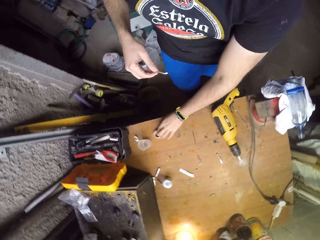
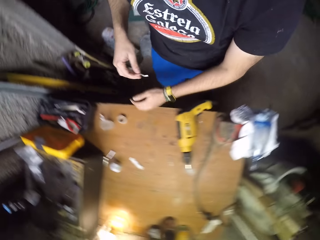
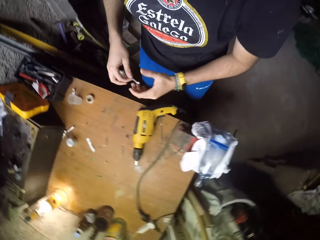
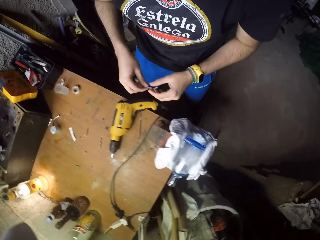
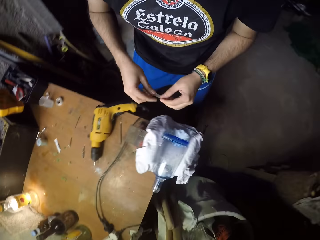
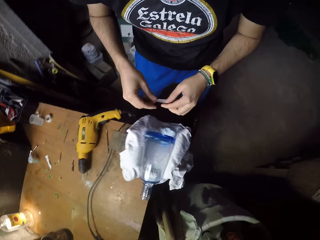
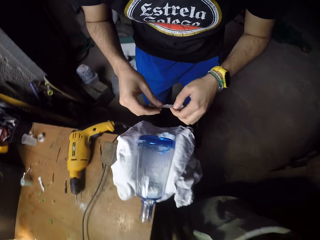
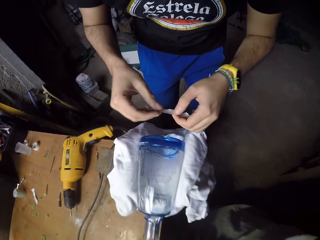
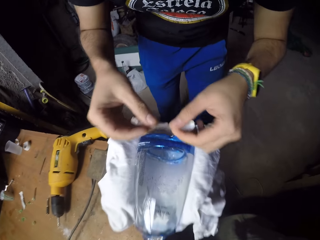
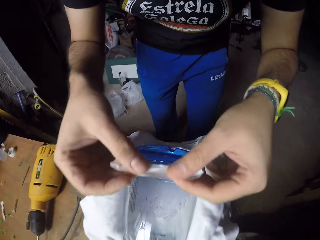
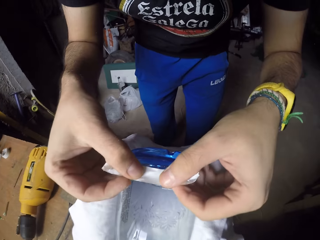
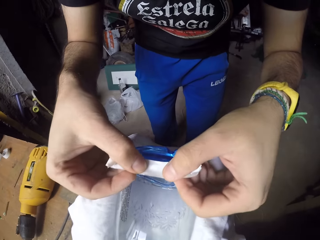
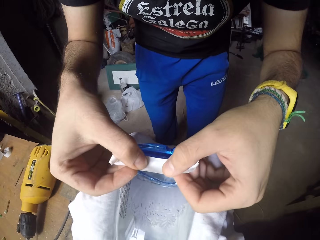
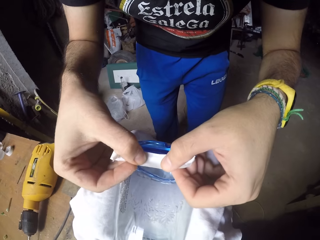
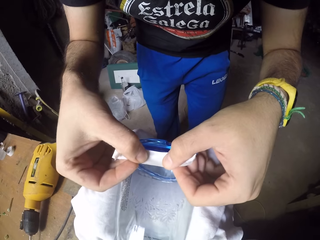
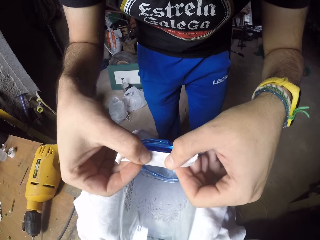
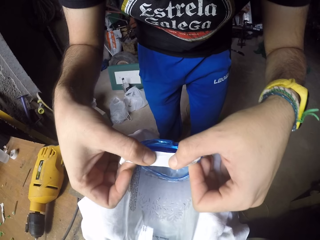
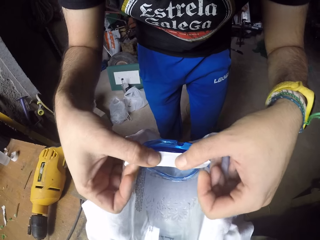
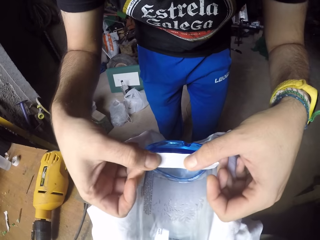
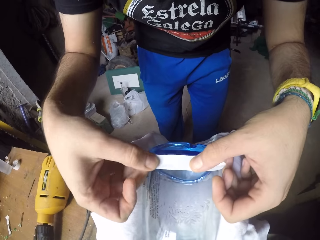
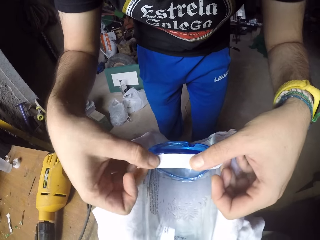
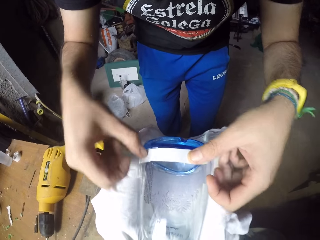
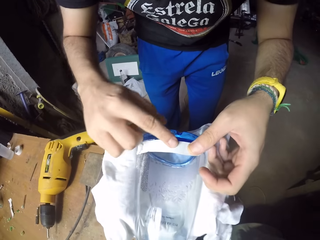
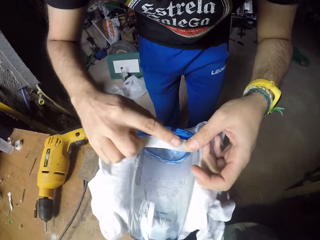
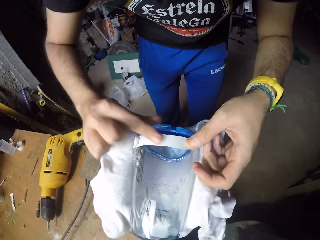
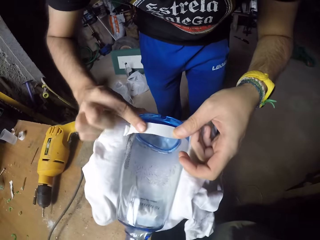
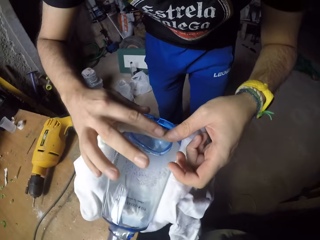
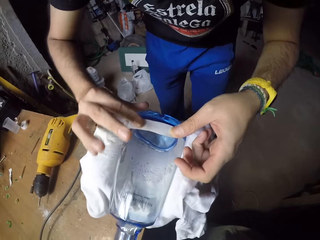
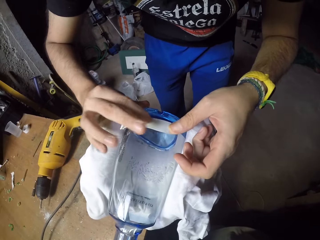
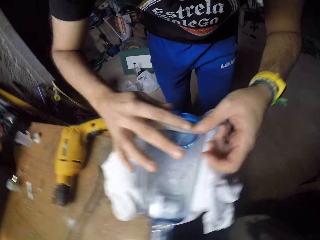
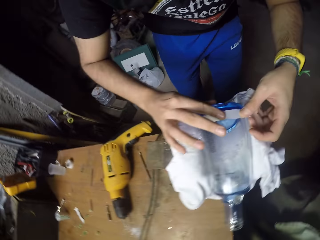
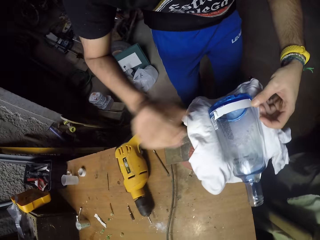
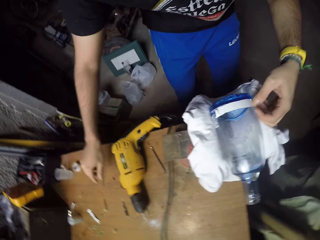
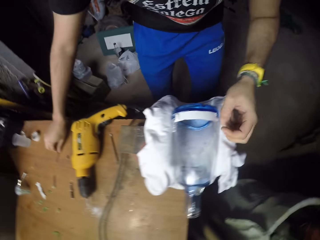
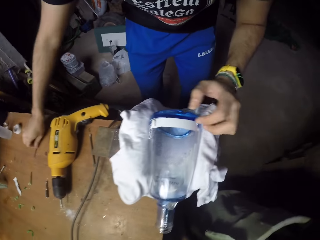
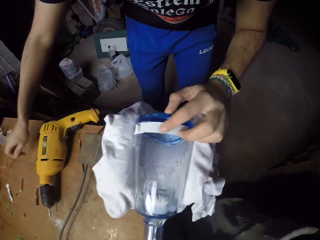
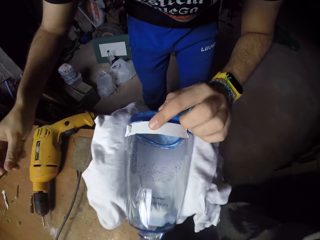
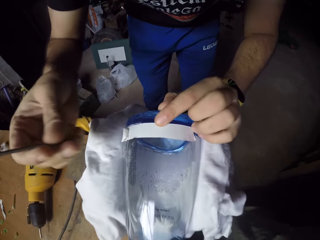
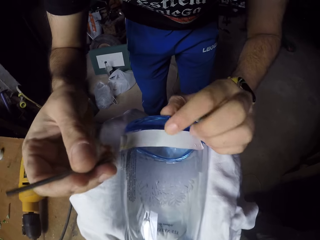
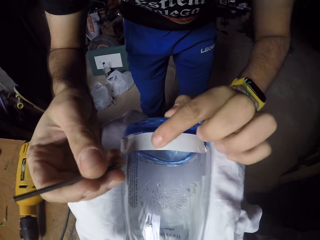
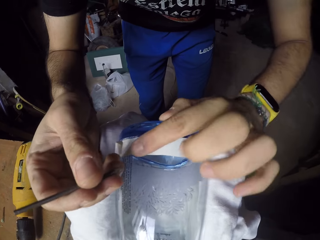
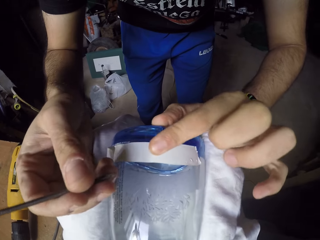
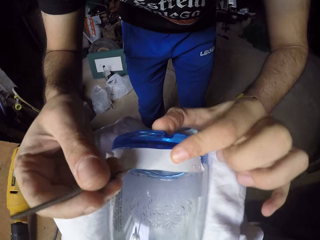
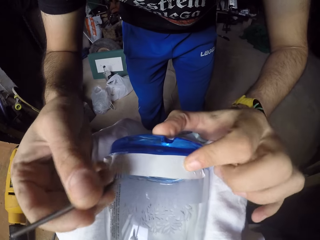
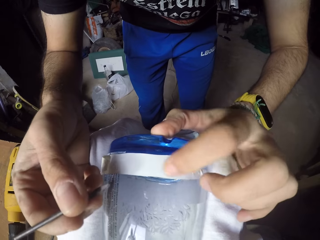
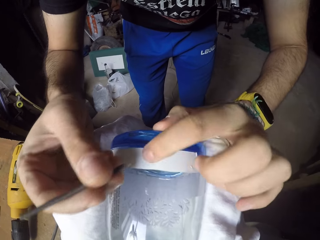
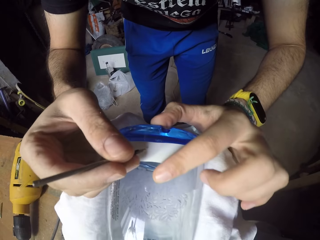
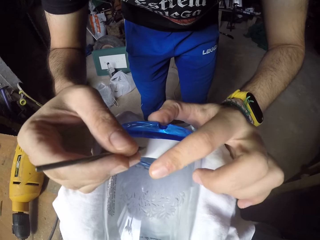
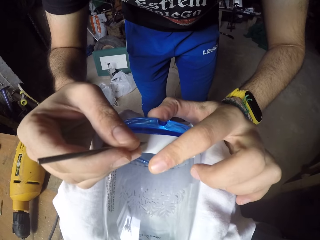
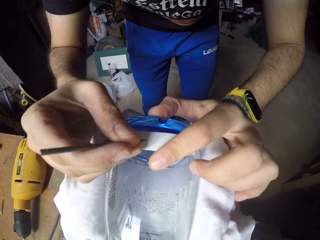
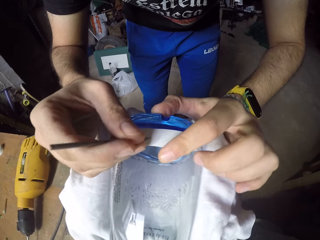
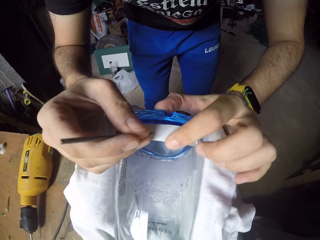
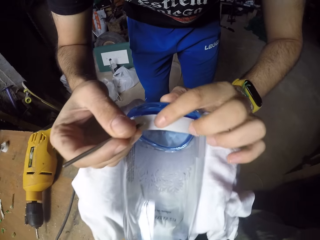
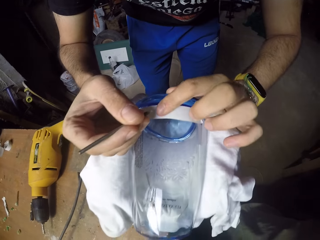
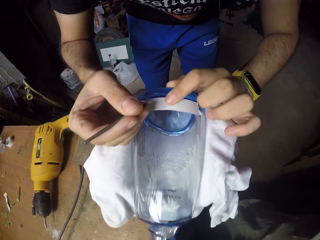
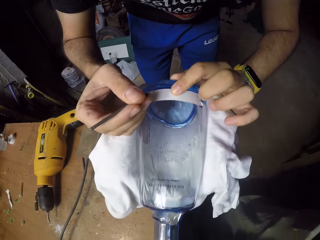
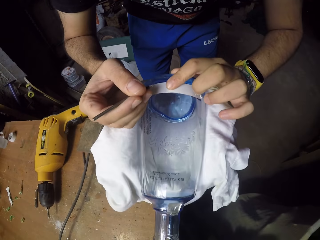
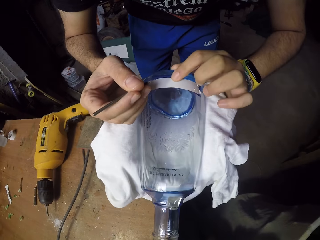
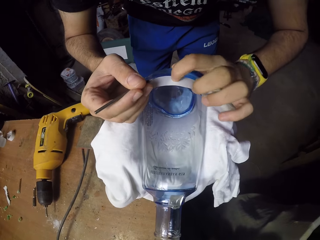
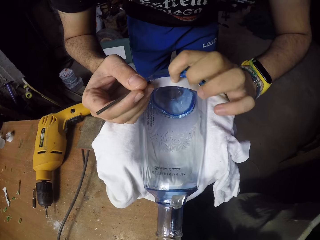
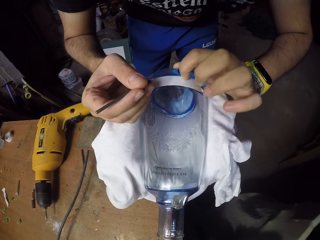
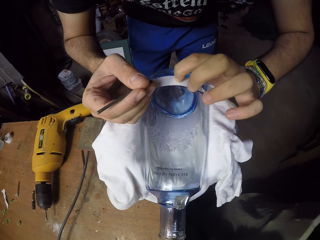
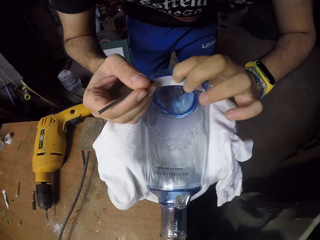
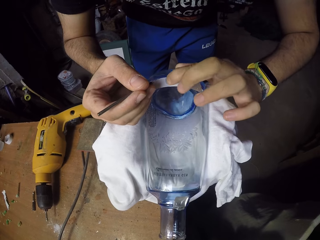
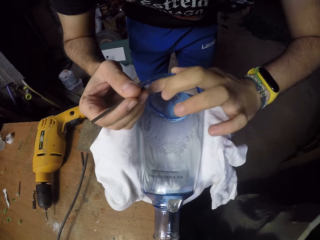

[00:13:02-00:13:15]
The camera wearer drops the paper tape or cello tape on the table with his left hand. He places the paper tape on the bottle with both hands. He picks up the drill bit from the table with his right hand. He touches the paper tape on the bottle with his left hand. He presses the drill bit against the paper tape on the bottle with his right hand. He marks the cello tape. He touches the paper tape on the bottle with his left hand.

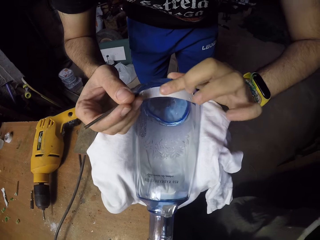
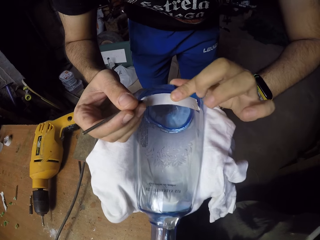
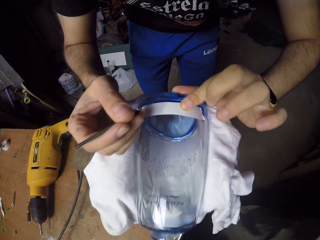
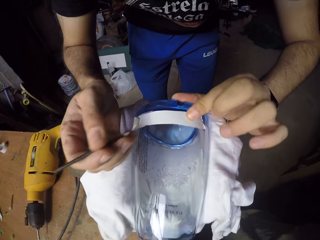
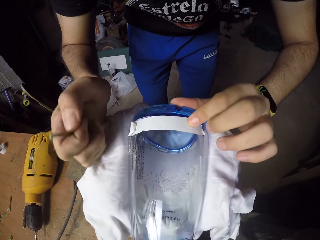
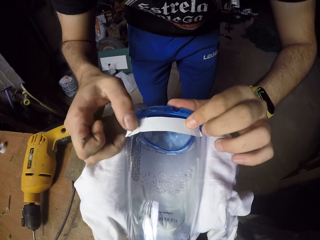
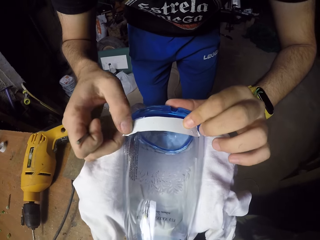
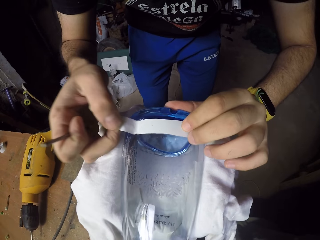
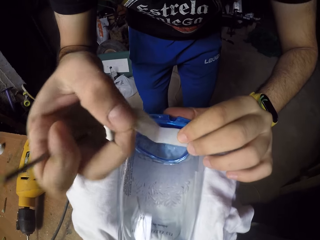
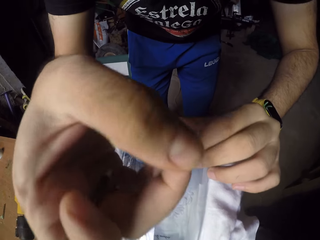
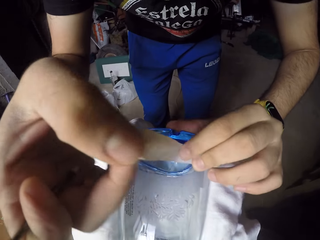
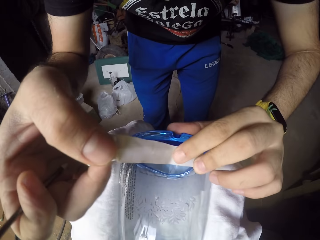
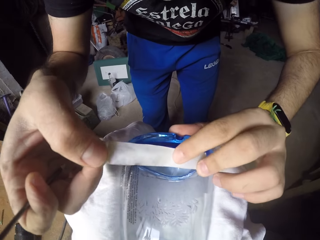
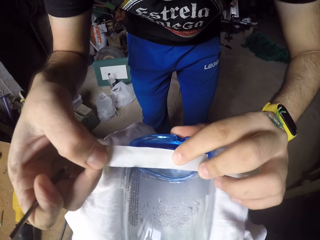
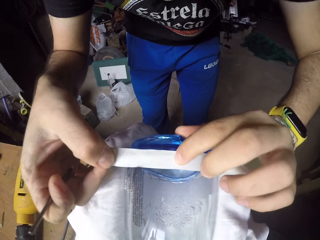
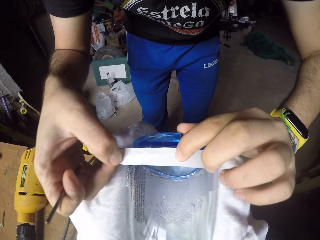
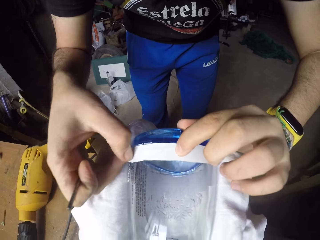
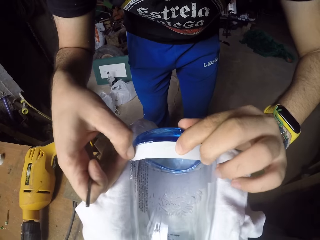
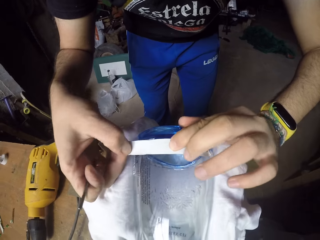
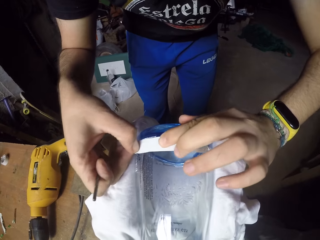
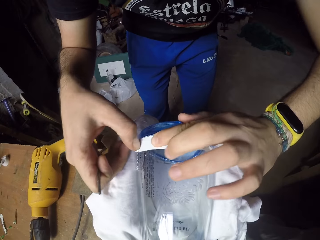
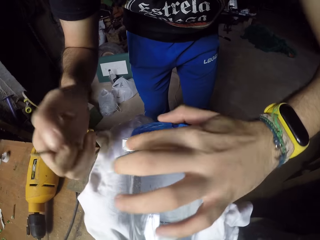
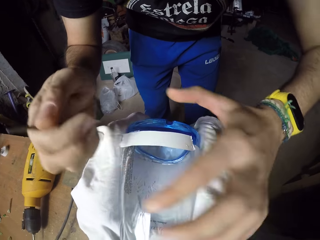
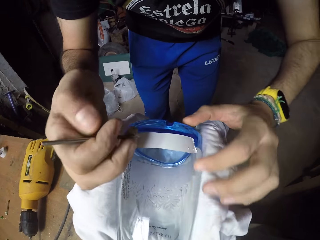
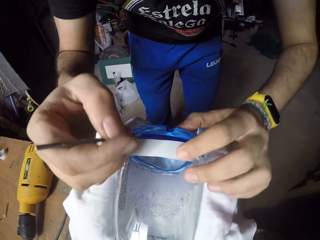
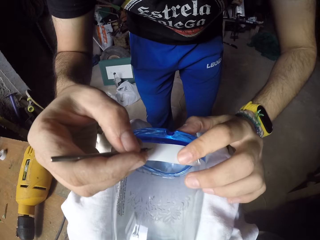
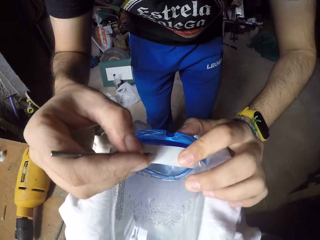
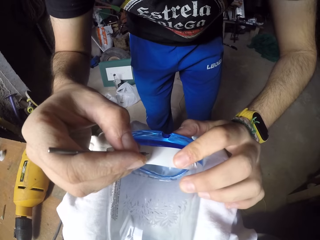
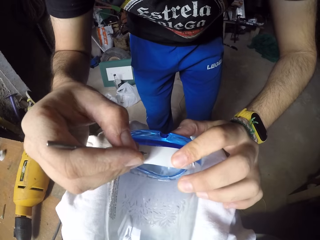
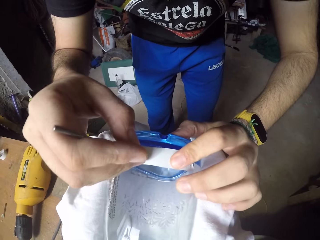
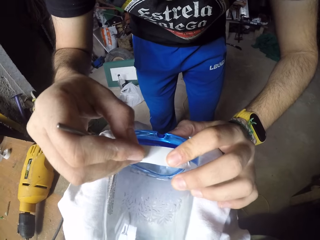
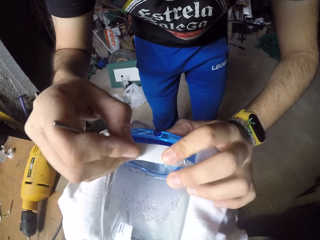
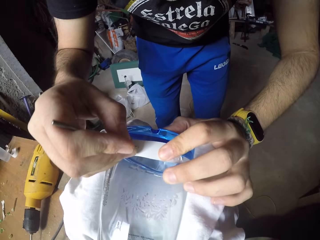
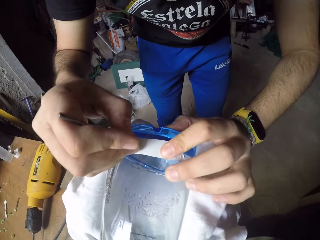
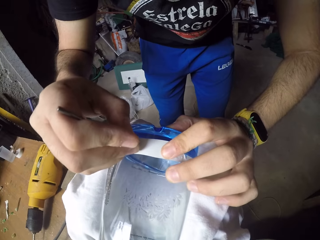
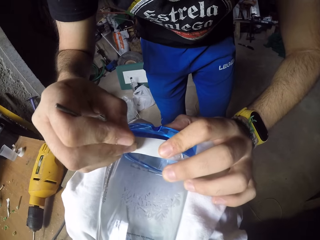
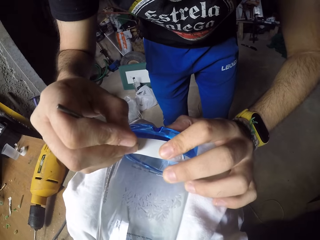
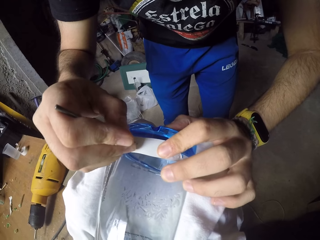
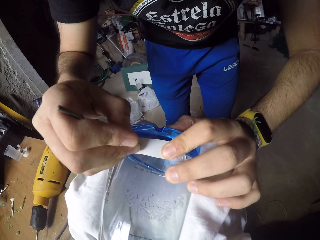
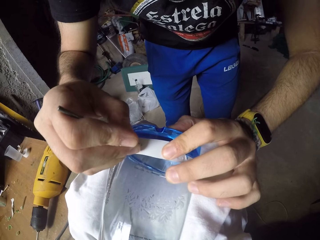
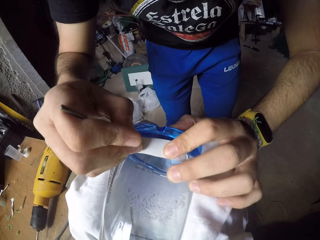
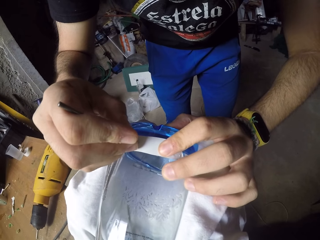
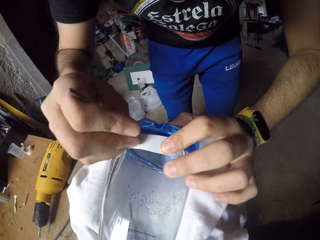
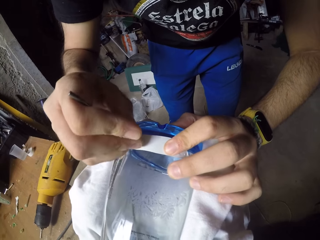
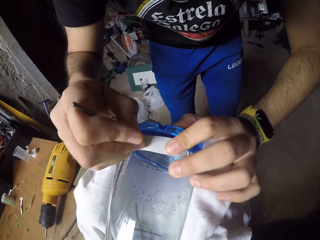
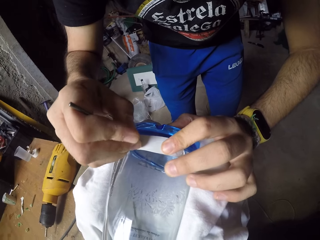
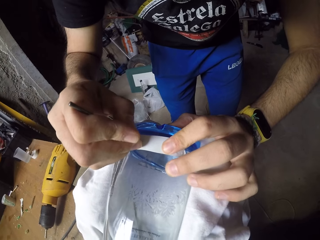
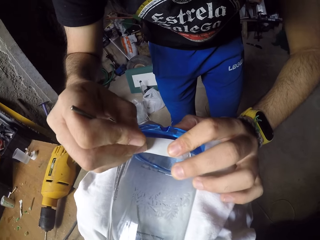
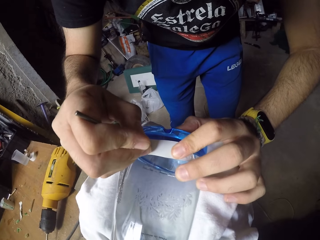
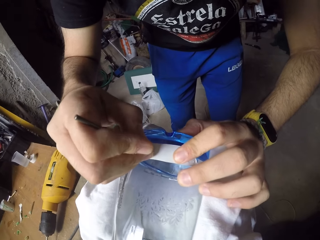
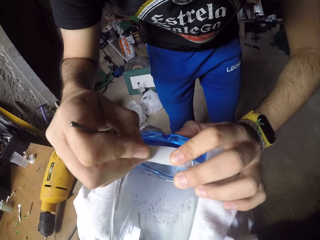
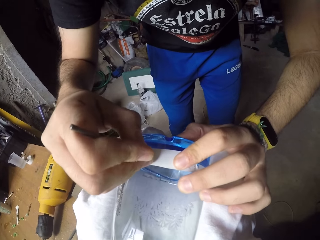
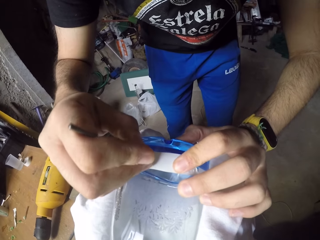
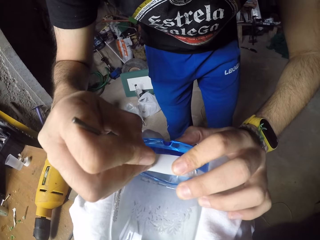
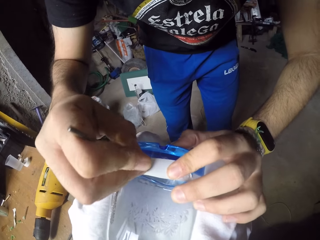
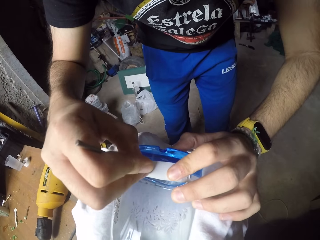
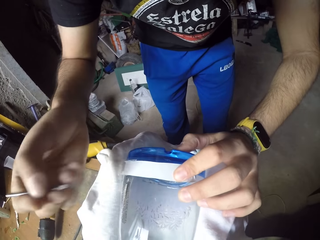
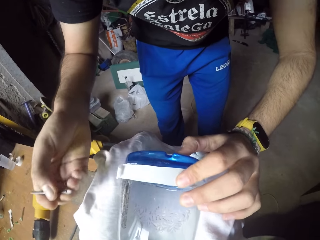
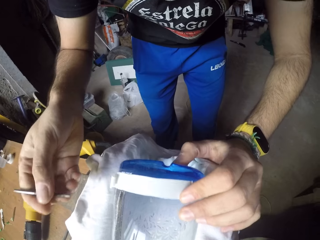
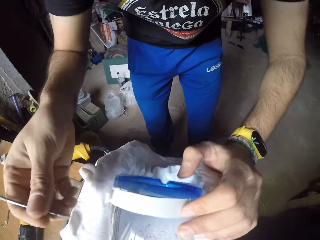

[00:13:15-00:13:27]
The camera wearer straightens the paper tape or cello tape on the bottle with both hands. He touches the paper tape on the bottle with his left hand. He presses the drill bit against the paper tape on the bottle with his right hand. He marks the cello tape.
